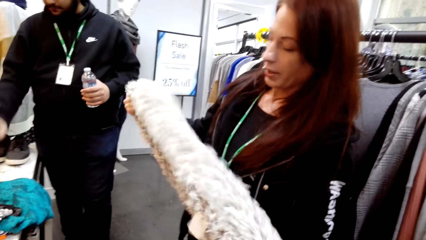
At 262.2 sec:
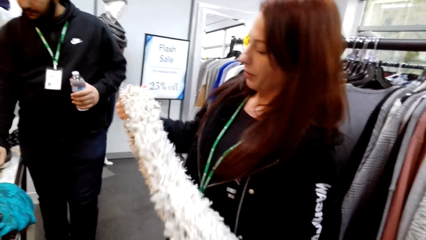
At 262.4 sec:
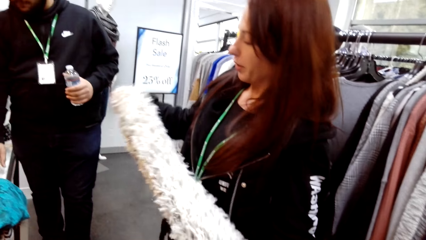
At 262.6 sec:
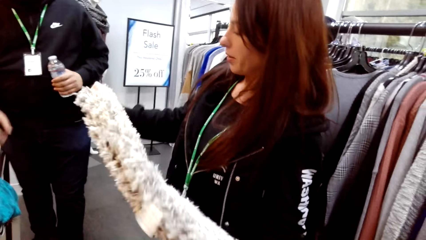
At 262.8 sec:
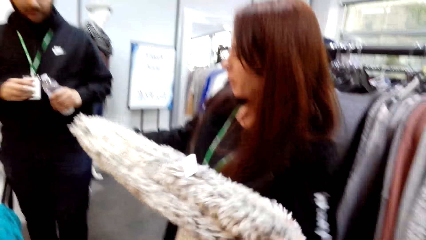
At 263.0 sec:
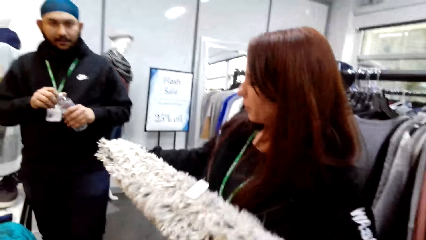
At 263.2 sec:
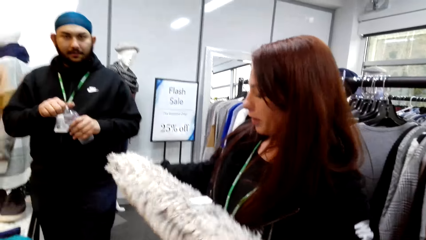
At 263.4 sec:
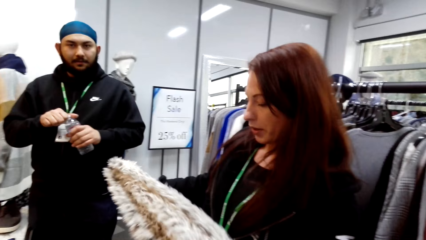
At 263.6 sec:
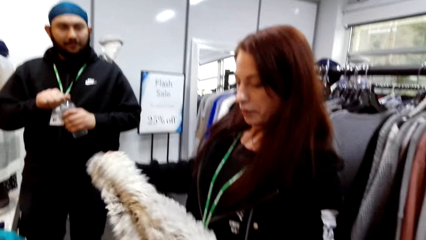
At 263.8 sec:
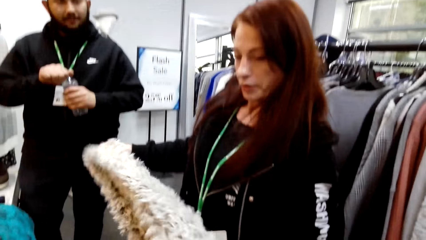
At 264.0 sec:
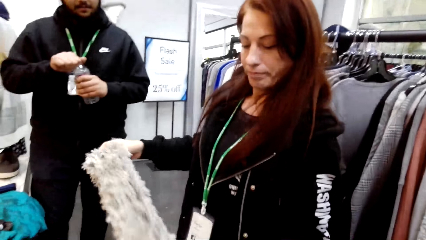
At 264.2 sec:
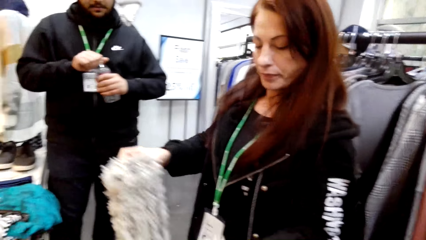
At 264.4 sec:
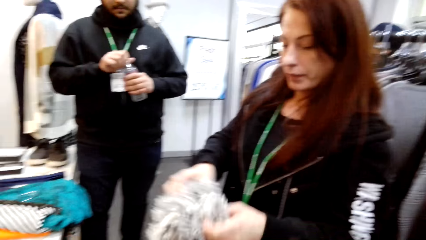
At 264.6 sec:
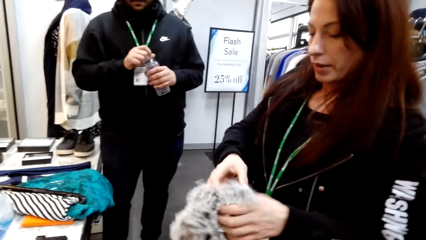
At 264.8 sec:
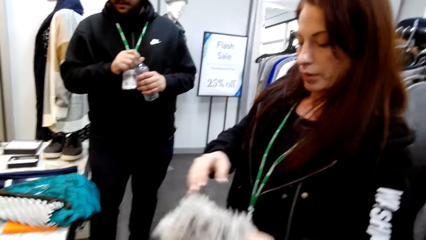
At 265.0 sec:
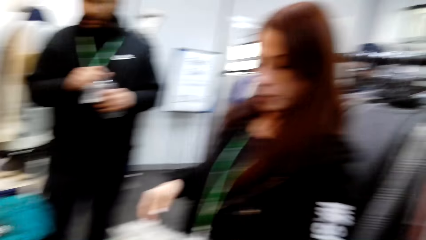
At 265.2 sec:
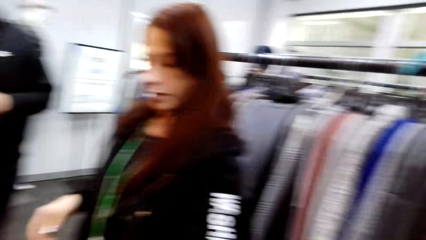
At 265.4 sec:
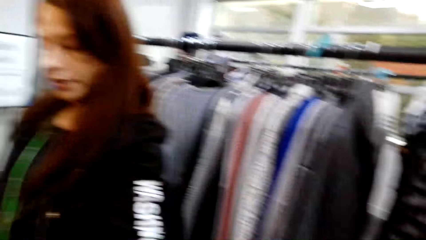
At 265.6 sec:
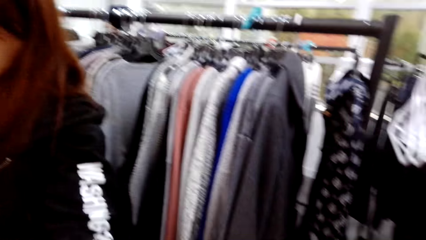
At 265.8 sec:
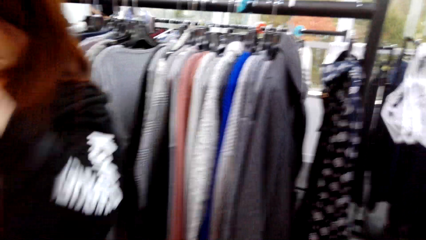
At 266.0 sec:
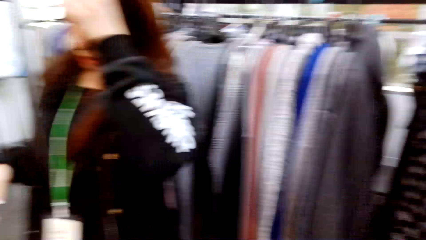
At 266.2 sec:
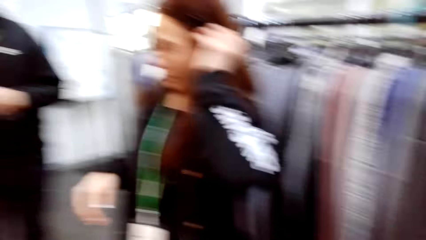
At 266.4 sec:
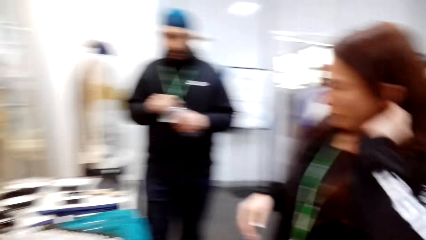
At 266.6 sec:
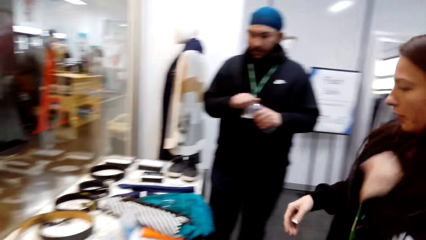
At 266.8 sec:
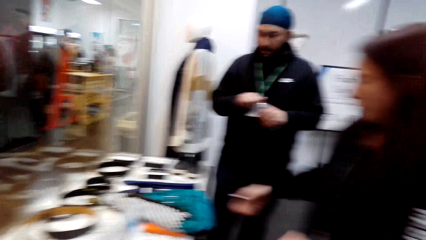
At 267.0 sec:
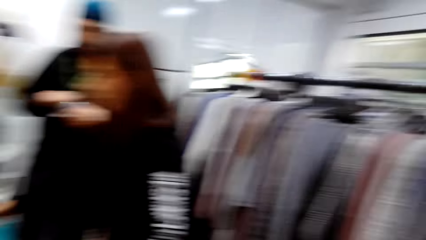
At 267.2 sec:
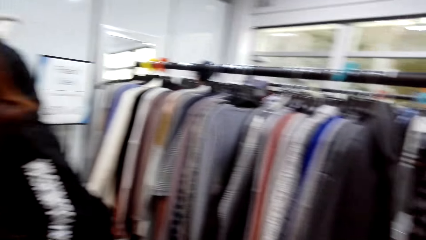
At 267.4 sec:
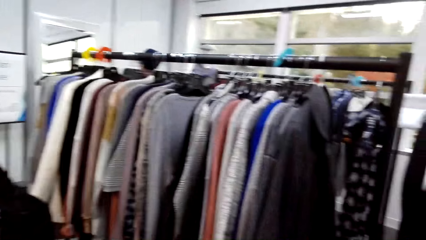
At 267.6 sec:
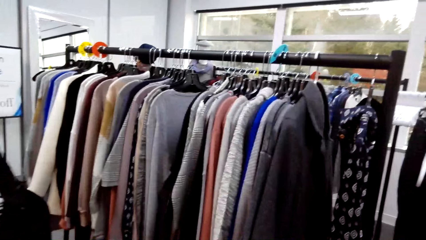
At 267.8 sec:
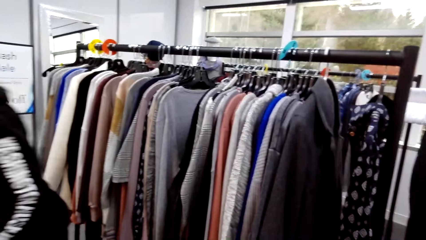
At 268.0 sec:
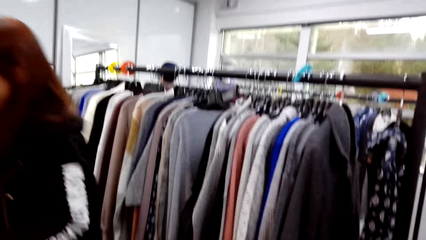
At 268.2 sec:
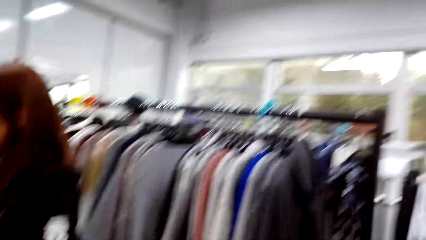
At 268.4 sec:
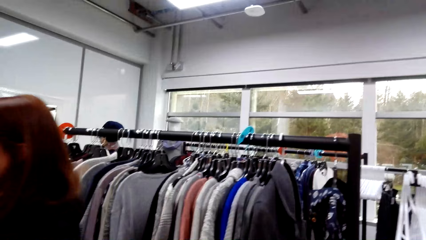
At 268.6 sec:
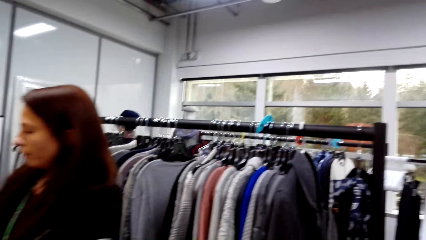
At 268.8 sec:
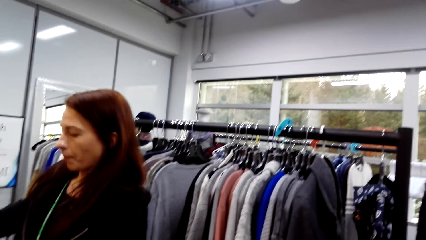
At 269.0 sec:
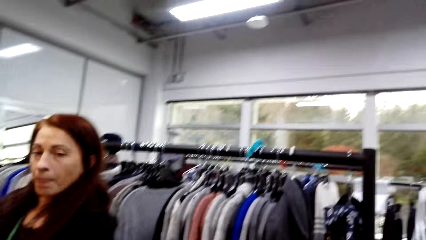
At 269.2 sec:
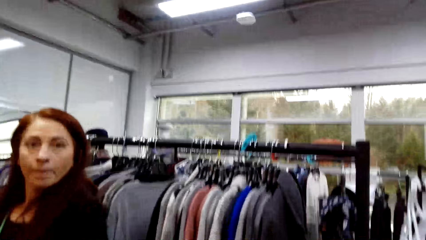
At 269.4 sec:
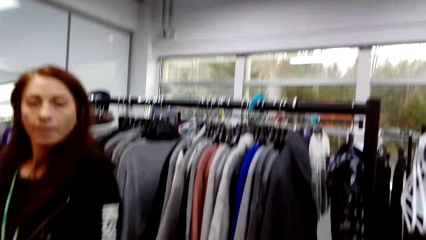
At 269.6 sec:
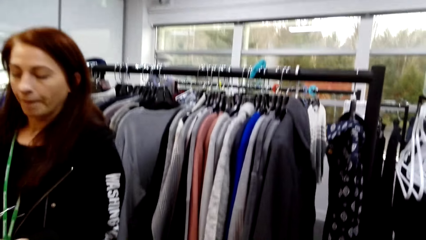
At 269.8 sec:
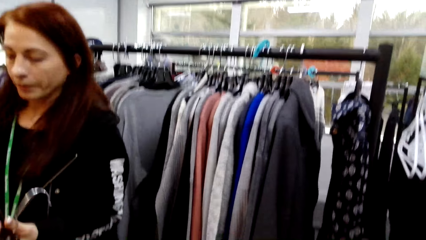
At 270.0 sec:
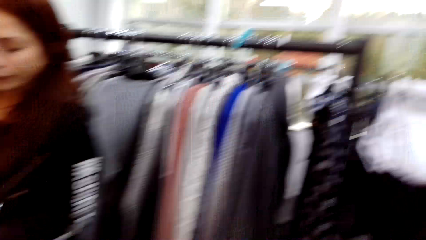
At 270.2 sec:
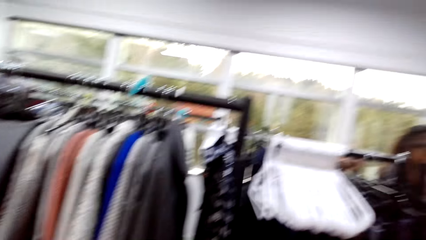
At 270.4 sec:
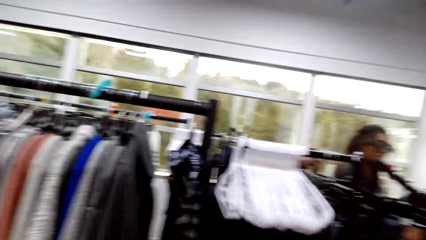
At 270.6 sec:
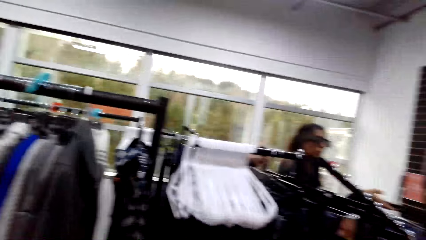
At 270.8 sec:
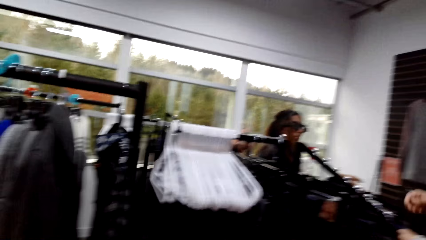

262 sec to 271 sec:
A woman holds the fur scarf. The camera wearer takes the fur scarf.

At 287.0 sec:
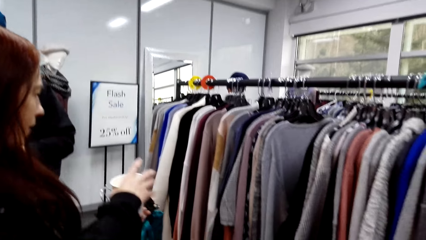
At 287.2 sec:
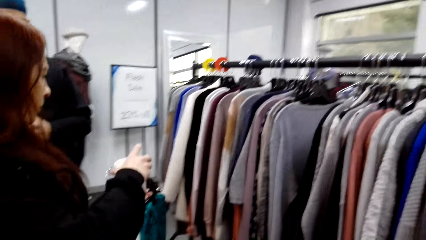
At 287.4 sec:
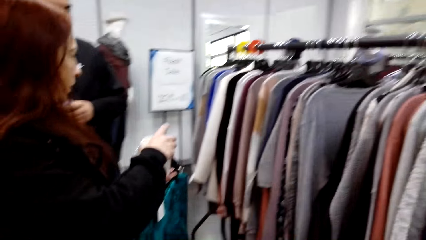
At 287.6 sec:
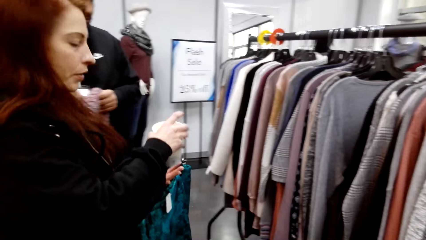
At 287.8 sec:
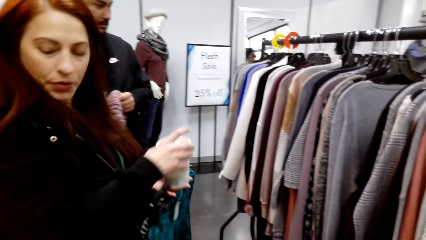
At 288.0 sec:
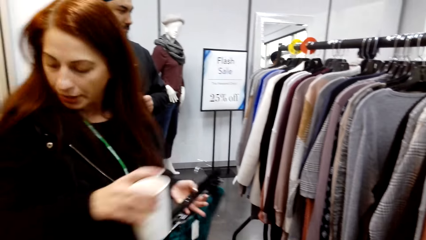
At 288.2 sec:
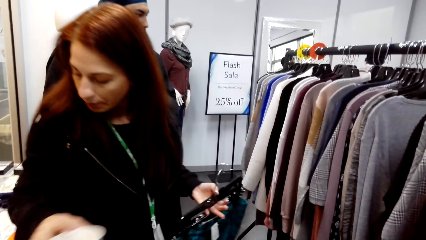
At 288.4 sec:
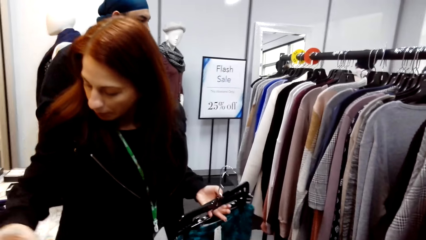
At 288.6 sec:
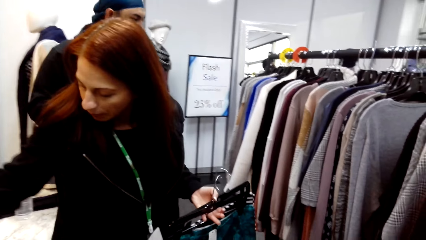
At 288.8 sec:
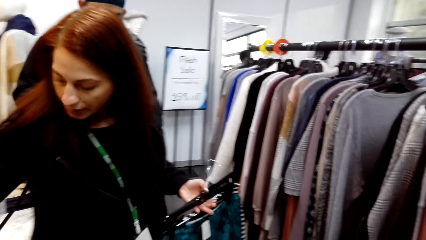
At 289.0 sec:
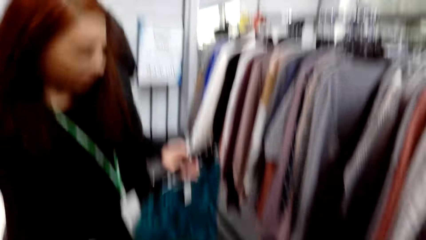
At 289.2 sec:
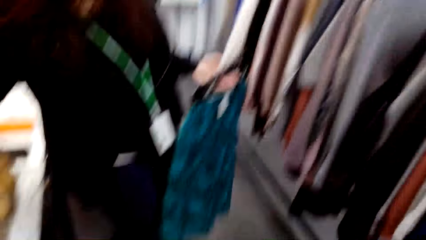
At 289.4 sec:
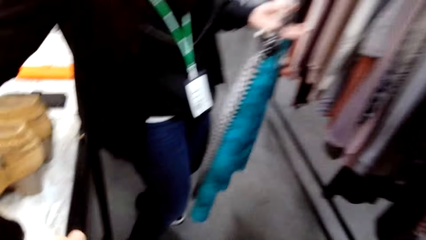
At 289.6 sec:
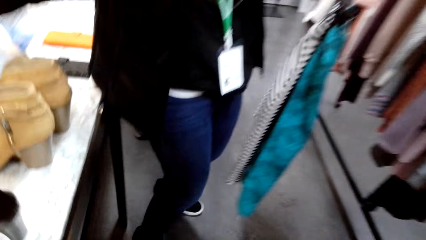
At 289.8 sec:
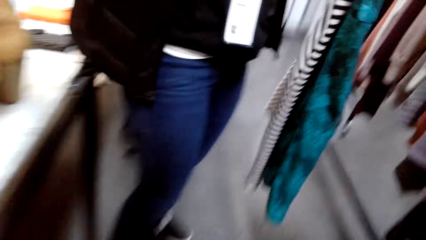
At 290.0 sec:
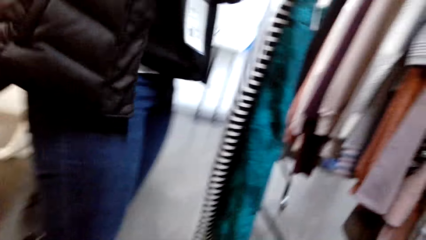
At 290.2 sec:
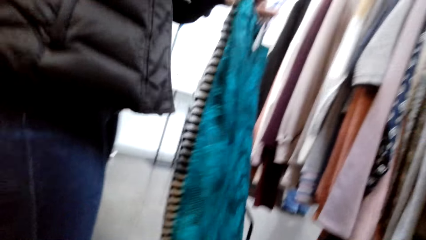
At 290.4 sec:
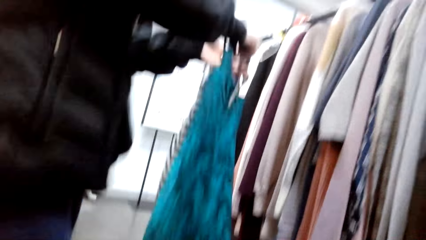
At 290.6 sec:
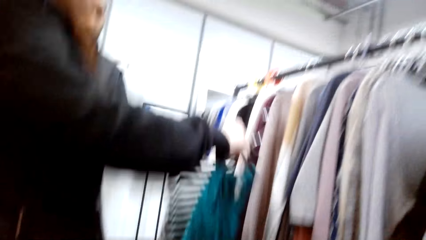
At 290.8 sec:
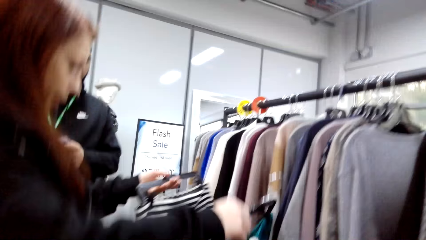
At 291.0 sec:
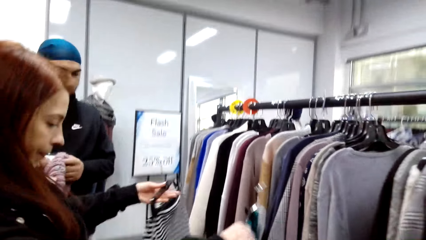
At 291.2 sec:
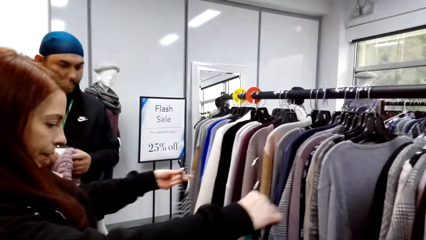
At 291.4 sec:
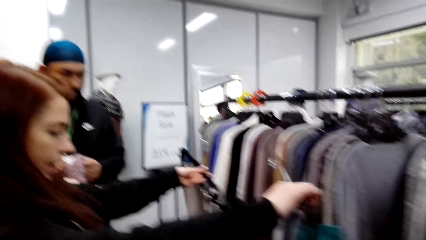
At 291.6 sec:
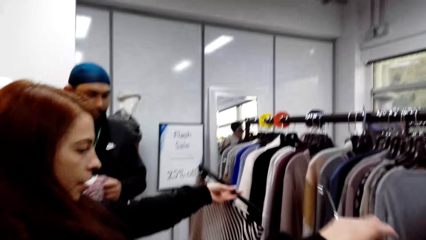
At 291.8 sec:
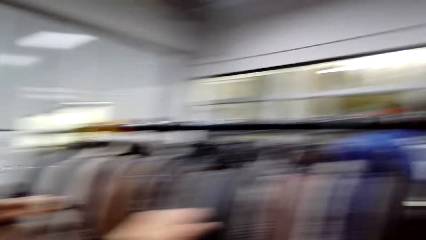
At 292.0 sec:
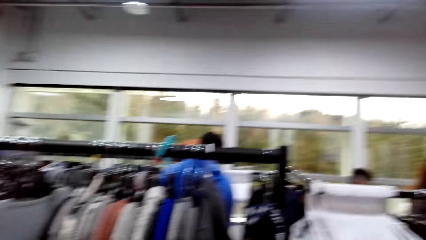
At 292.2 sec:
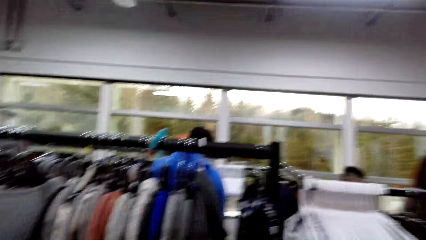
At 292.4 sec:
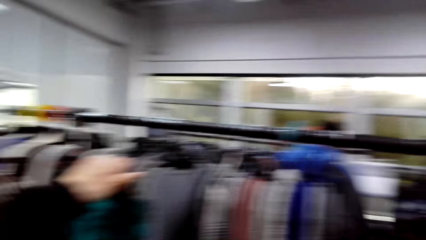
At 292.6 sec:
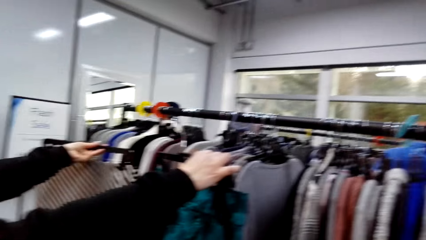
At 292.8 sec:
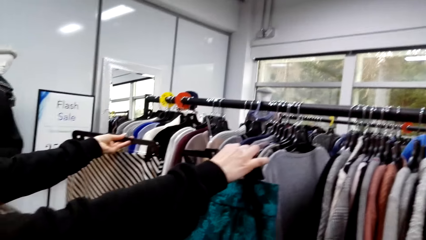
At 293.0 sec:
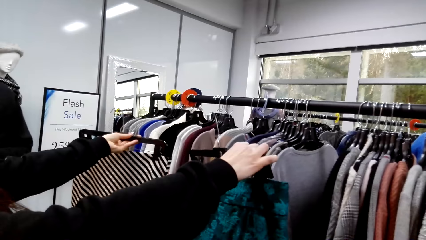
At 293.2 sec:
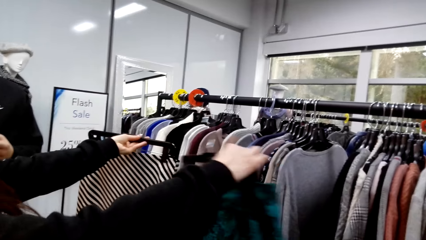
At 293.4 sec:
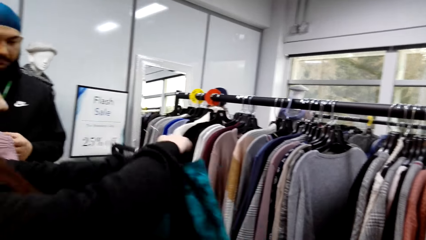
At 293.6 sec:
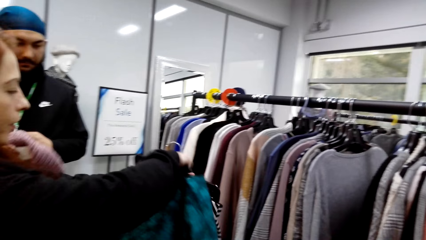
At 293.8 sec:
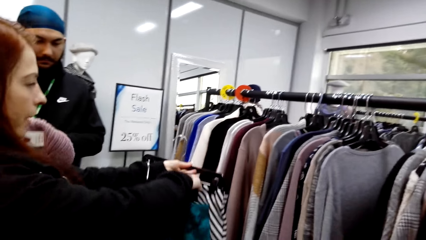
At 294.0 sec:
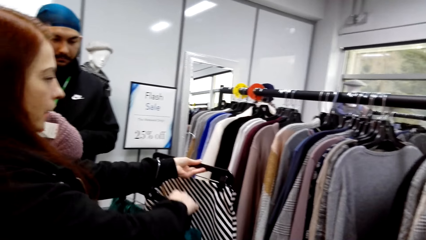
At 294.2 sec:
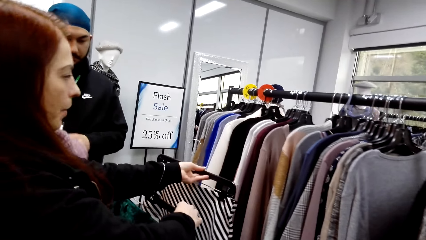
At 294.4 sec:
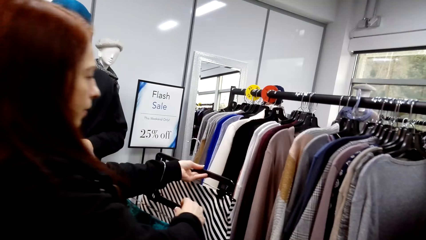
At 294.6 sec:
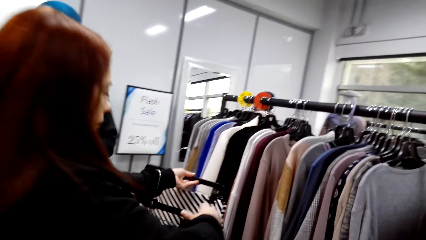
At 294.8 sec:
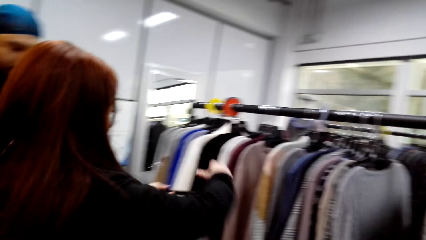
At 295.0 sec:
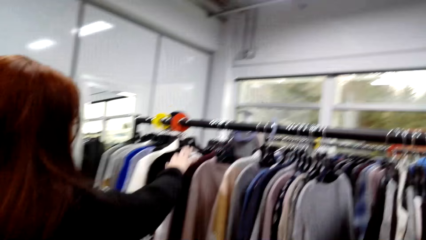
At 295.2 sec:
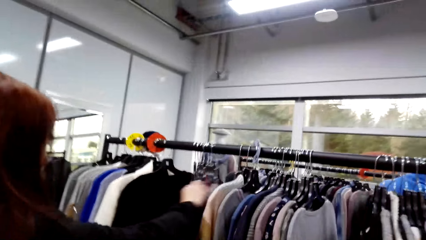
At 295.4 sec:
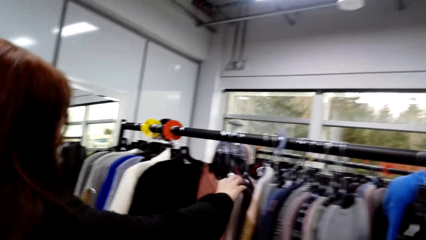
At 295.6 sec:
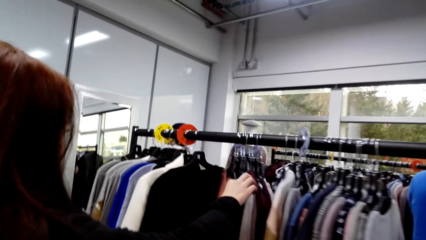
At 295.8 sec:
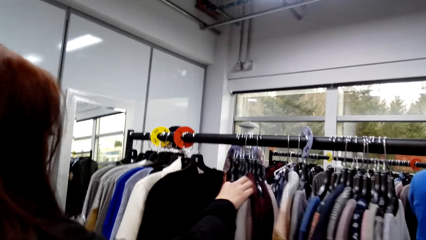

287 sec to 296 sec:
A woman places yoghurt on the display table. She holds the skirts and looks at the clothes.
